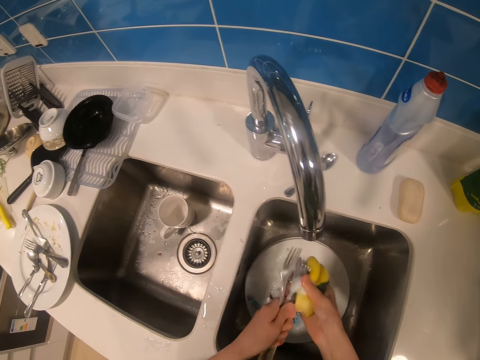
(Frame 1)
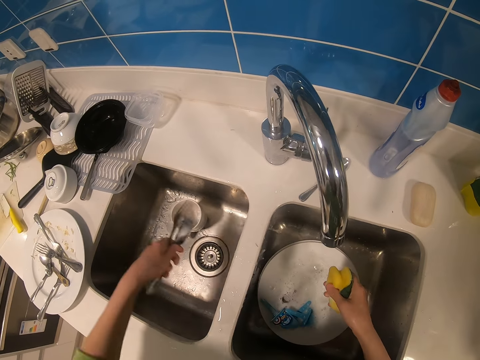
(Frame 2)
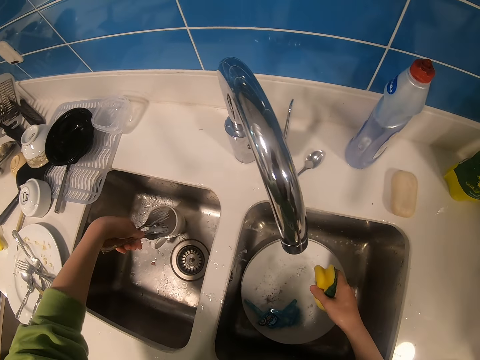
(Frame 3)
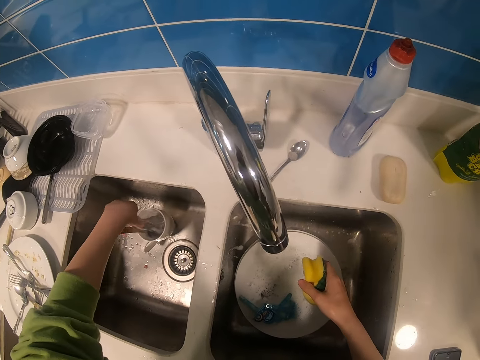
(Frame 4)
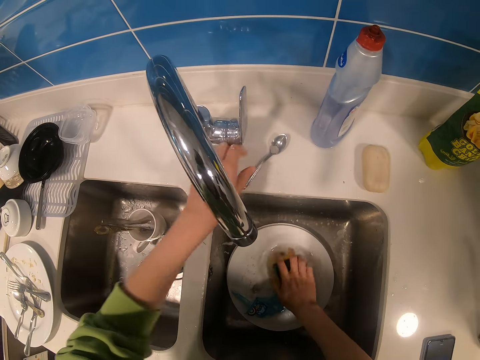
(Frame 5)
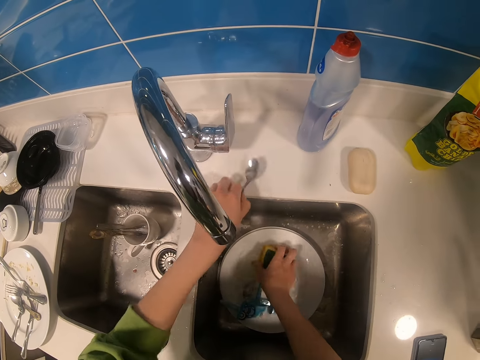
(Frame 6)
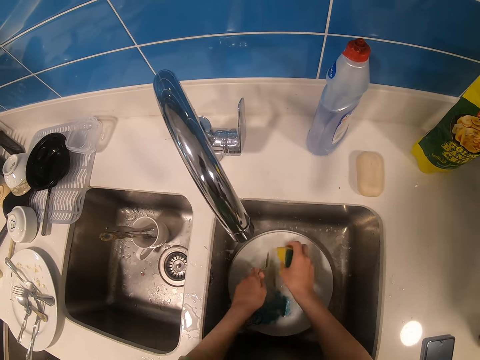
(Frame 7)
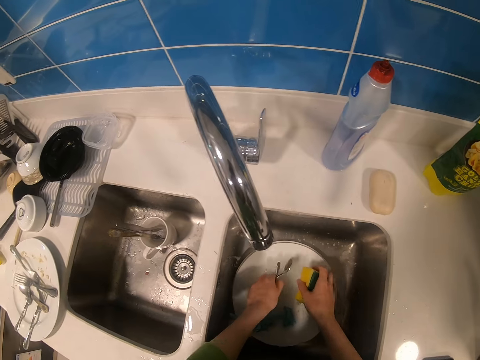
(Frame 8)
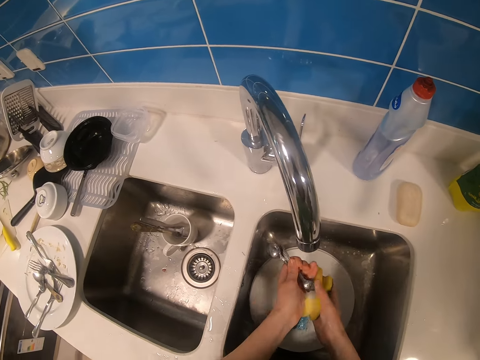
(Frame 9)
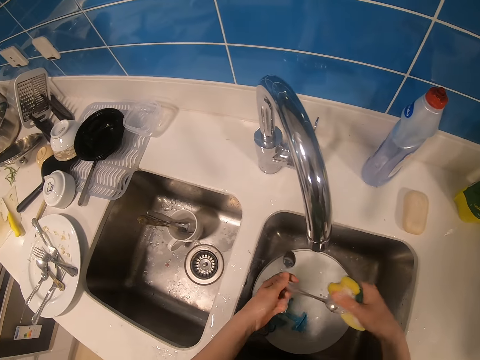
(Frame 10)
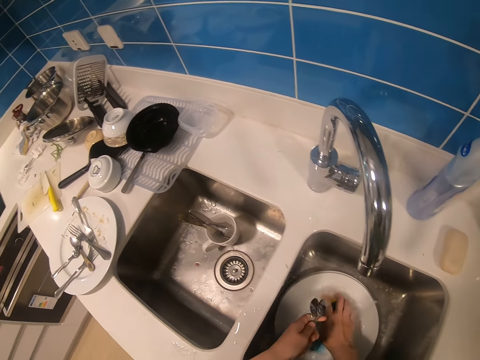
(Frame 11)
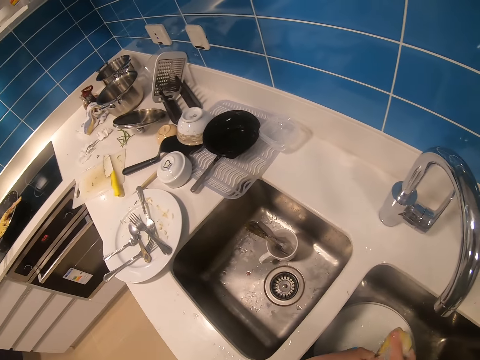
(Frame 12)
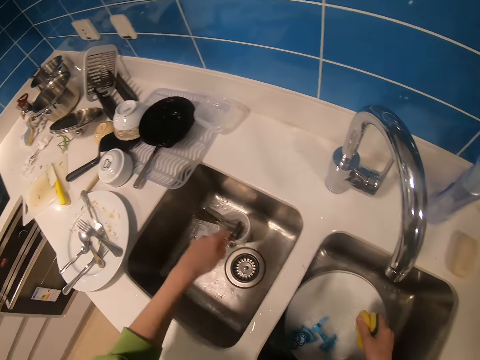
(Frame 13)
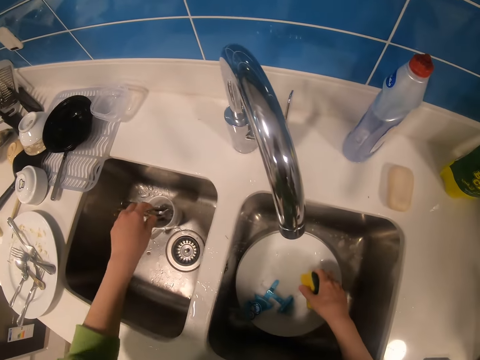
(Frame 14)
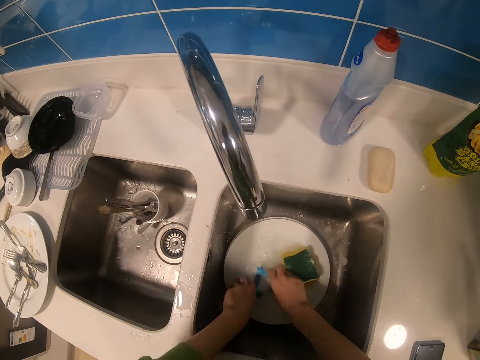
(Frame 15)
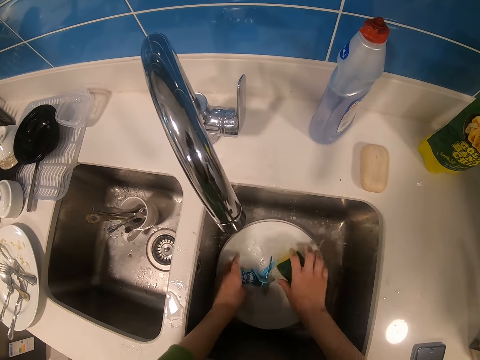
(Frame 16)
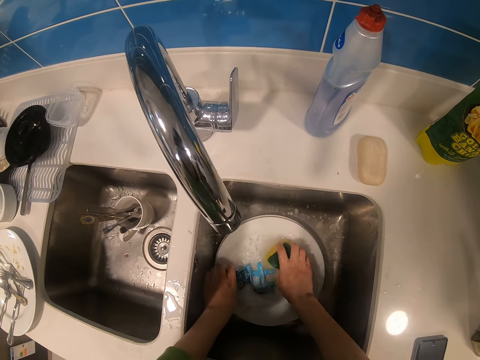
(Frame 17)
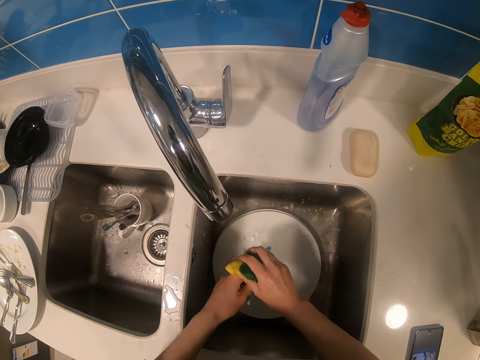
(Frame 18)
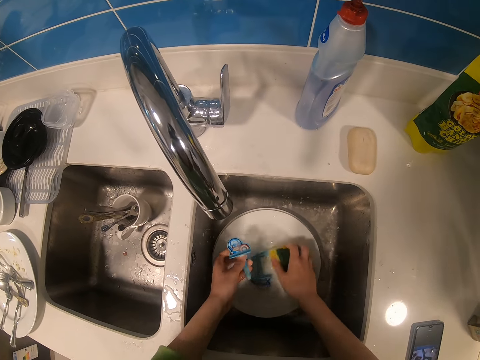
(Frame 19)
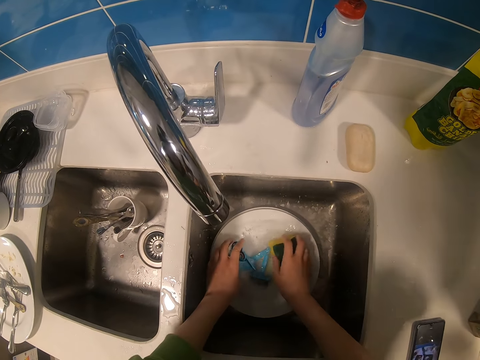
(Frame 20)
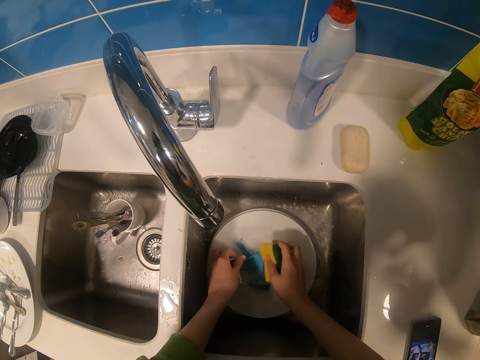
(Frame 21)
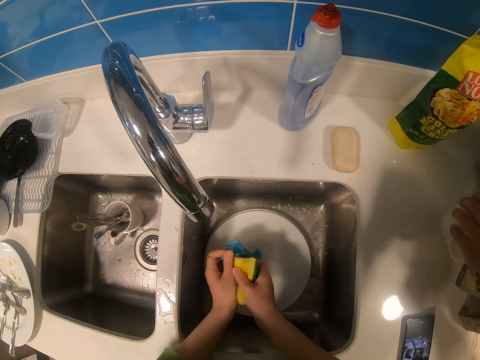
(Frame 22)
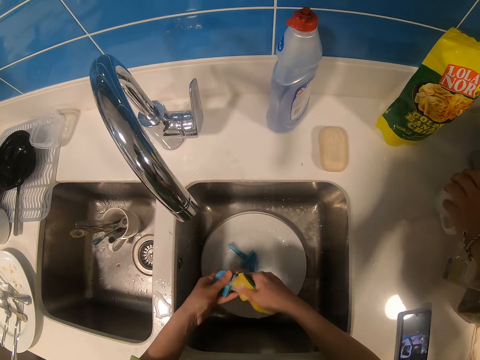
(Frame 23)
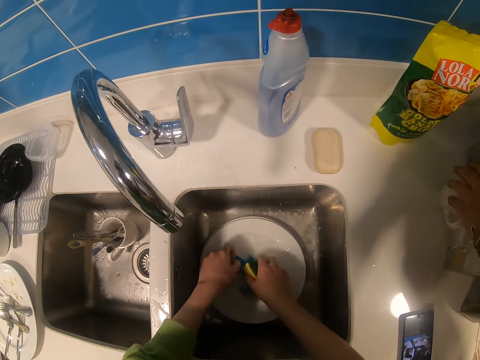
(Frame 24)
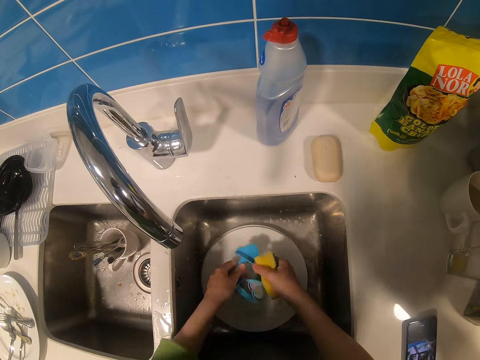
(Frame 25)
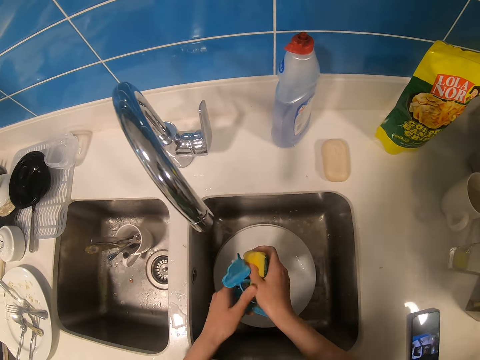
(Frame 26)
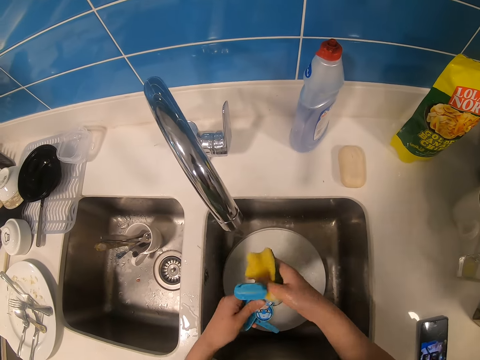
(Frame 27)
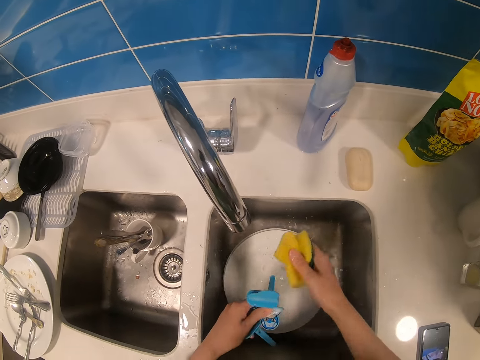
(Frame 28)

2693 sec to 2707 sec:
The camera wearer puts the forks in a cup. They pick up a spoon. They wash the spoon. They put the spoons in the cup. They pick up an object. They wash the object.

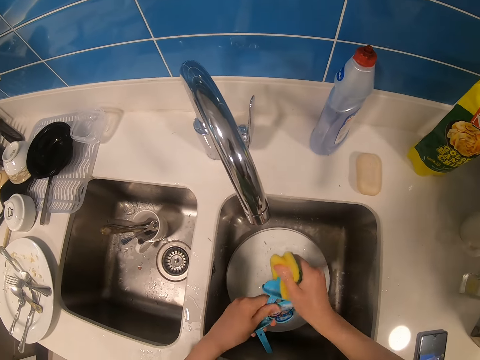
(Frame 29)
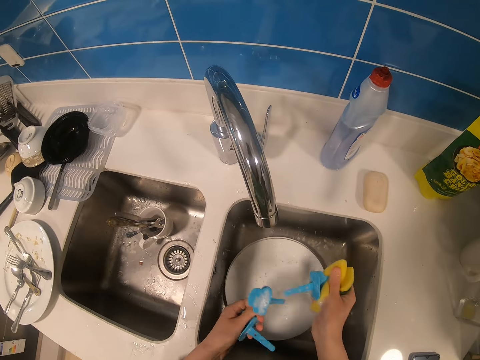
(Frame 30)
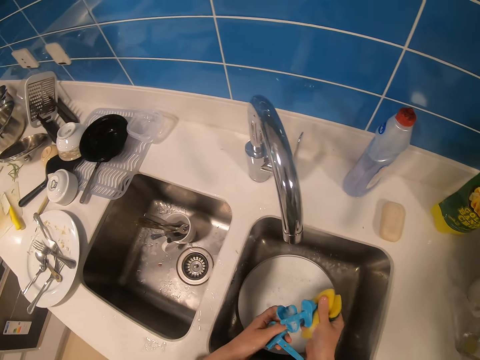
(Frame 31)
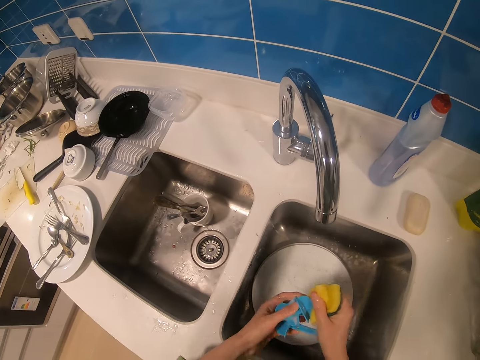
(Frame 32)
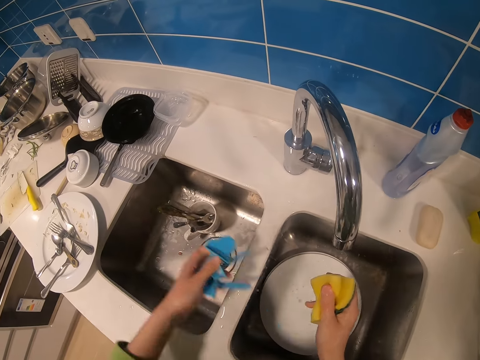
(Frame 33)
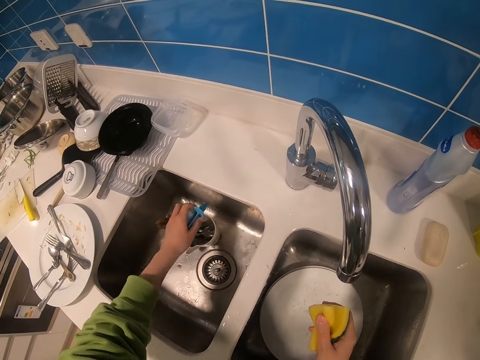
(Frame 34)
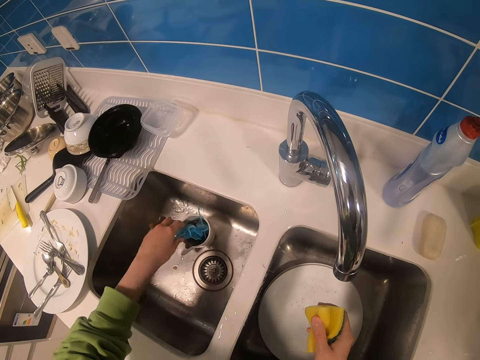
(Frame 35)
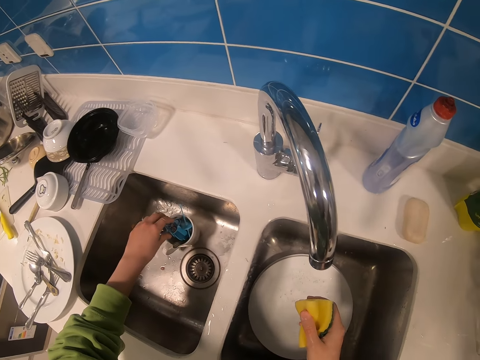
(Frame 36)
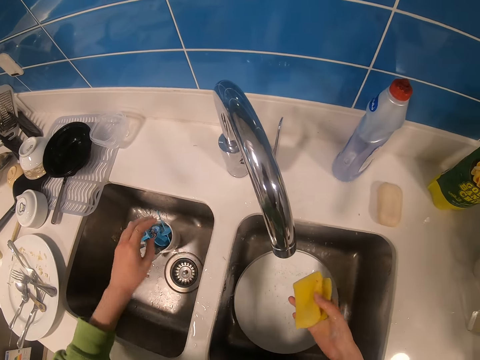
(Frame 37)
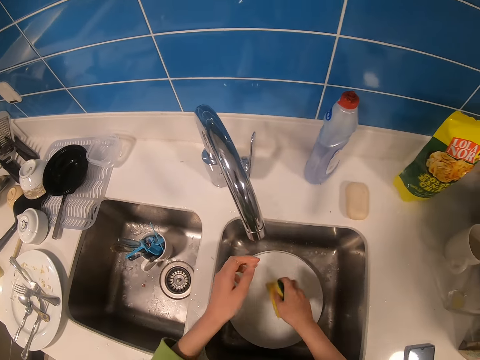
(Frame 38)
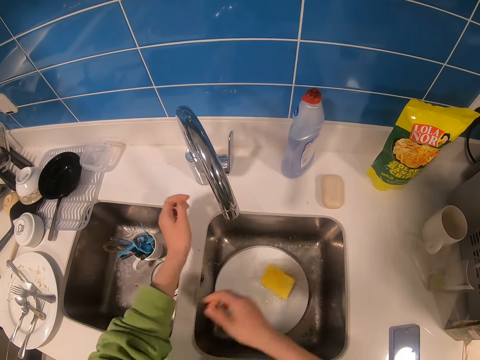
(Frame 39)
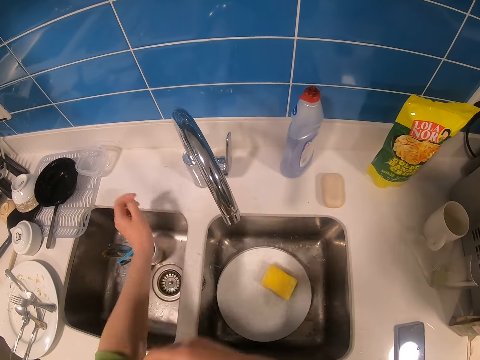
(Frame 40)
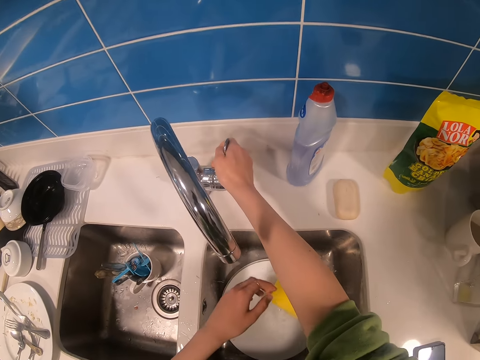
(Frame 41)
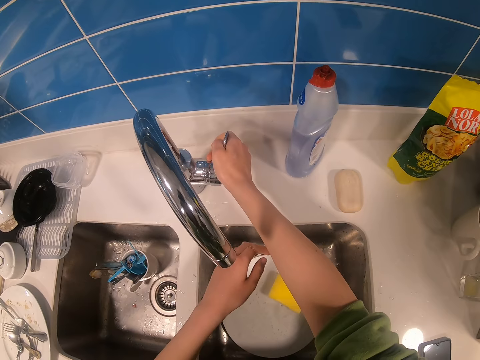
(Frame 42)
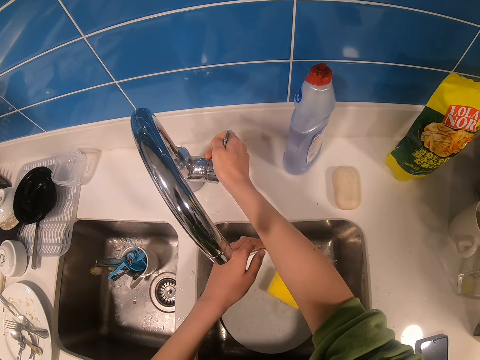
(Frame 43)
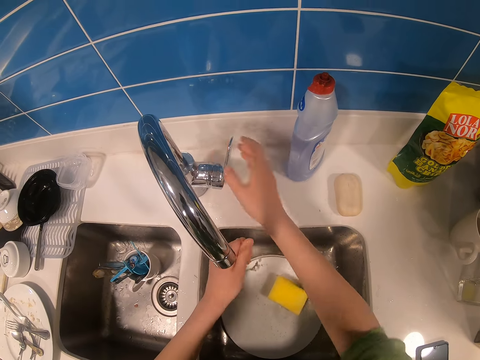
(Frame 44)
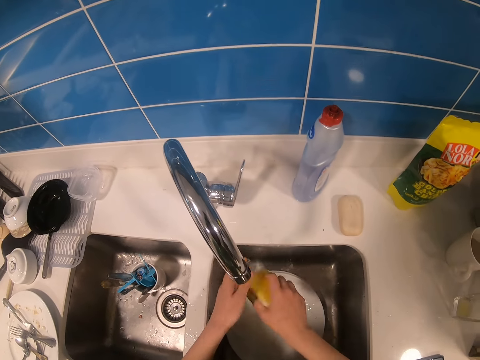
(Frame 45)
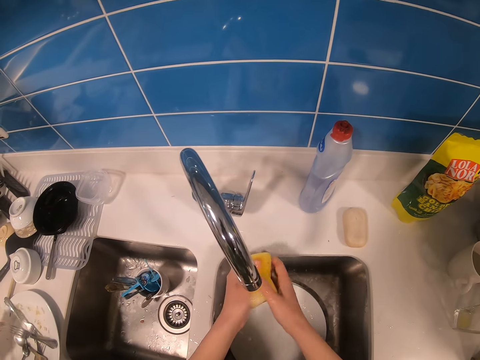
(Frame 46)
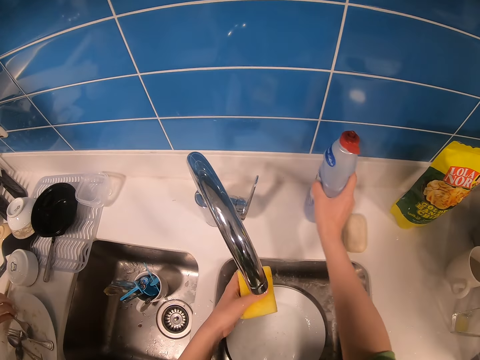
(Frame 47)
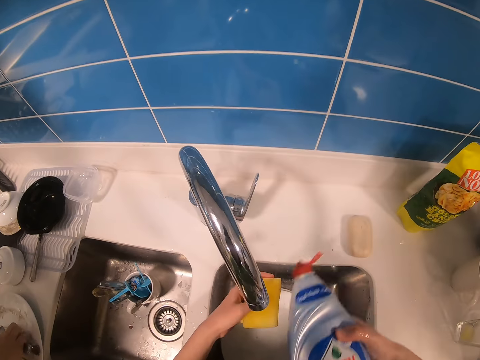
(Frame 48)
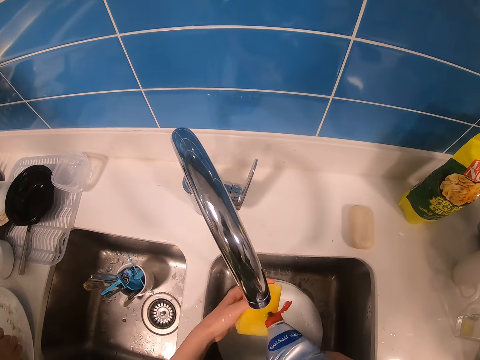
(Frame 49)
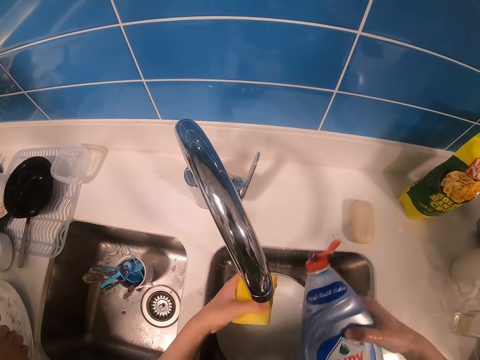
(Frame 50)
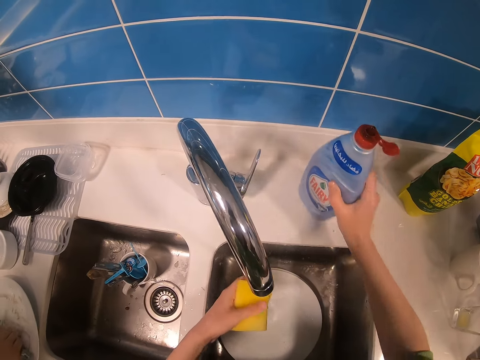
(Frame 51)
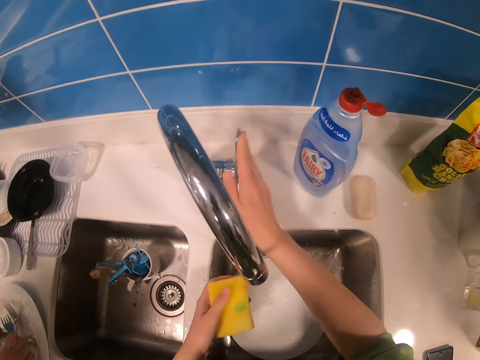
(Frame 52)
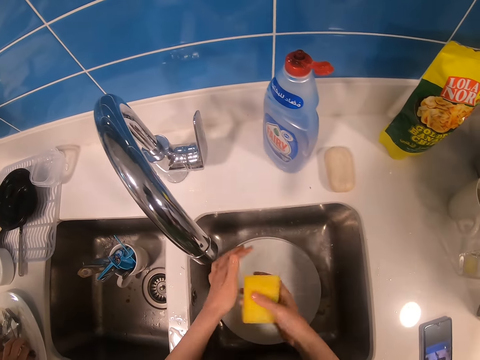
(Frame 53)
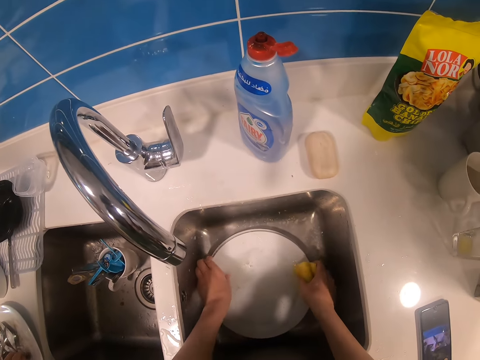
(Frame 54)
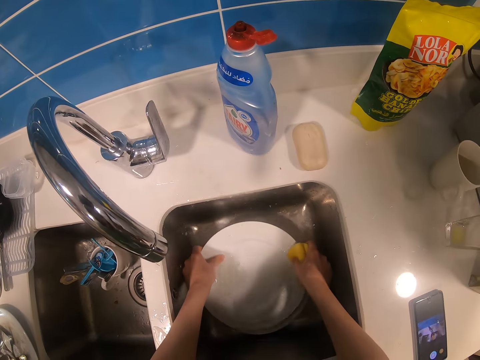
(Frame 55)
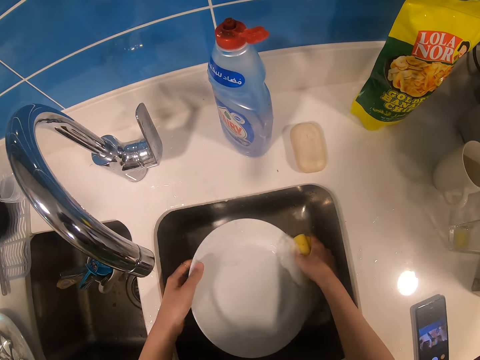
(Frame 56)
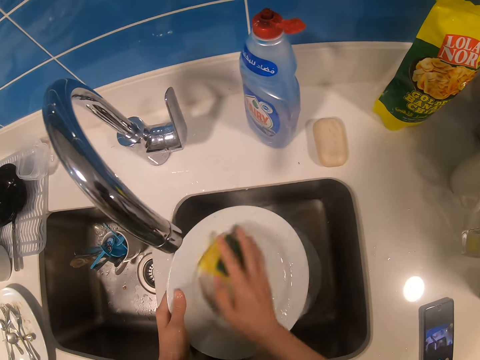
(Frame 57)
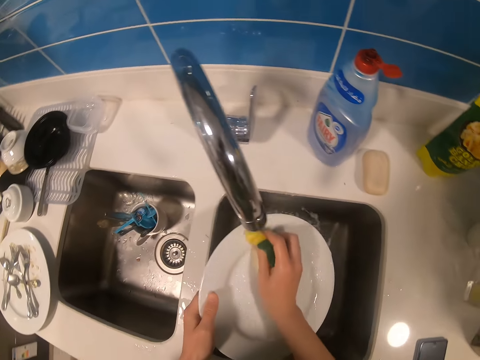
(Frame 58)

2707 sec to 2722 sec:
The camera wearer puts the object in the cup. They pull the shirt. They open the tap. They rinse the left hand. They pick up a sponge. They hold the sponge. They pick up a bottle of soap. They put the soap on the sponge. They hold the sponge. They put the bottle of soap on the kitchen bench. They close the tap. They pick up a plate in the sink.
